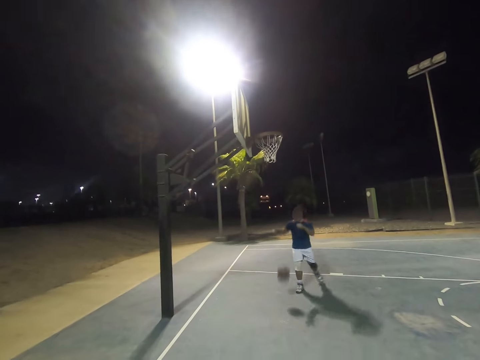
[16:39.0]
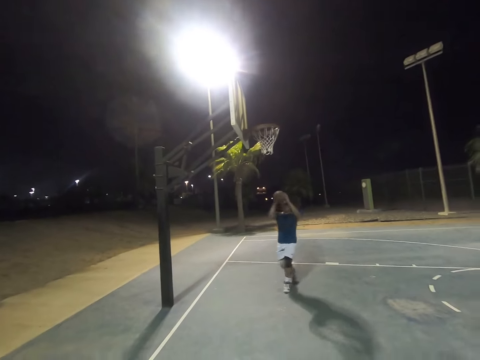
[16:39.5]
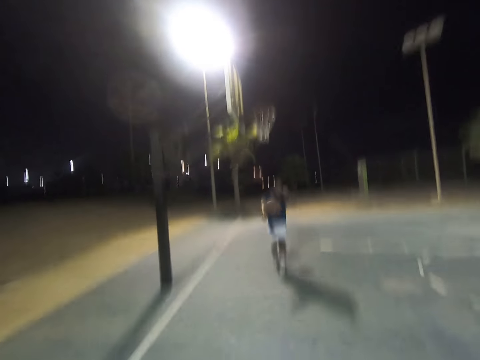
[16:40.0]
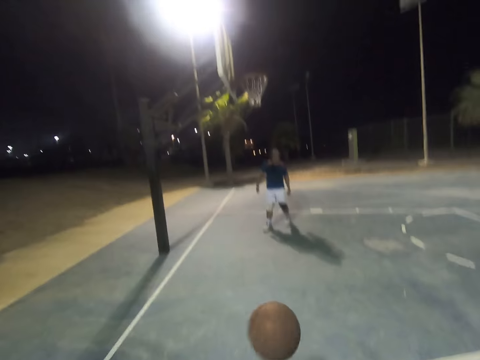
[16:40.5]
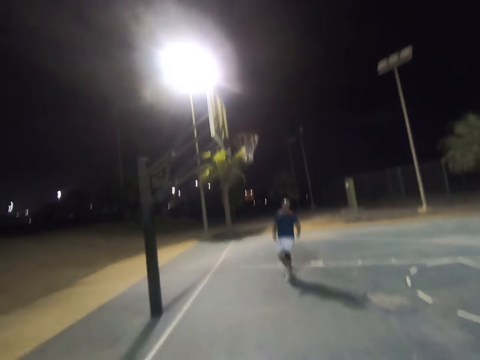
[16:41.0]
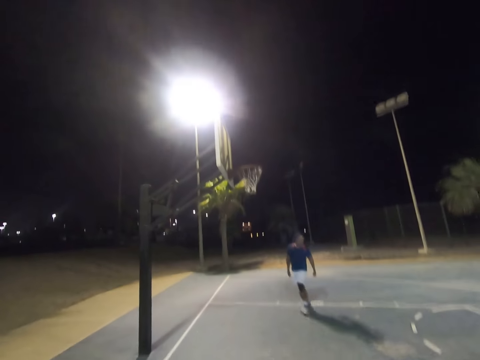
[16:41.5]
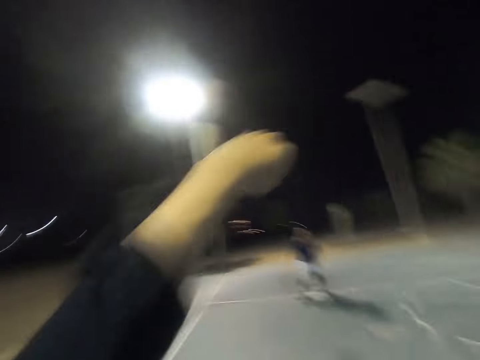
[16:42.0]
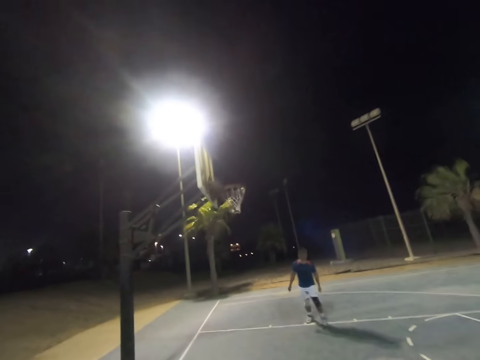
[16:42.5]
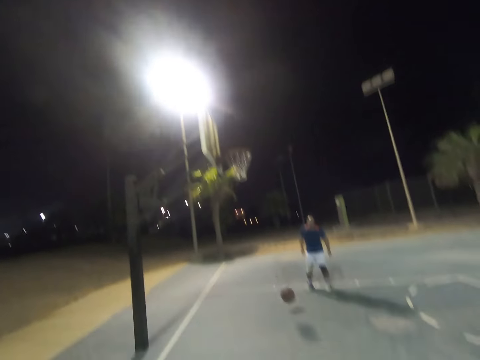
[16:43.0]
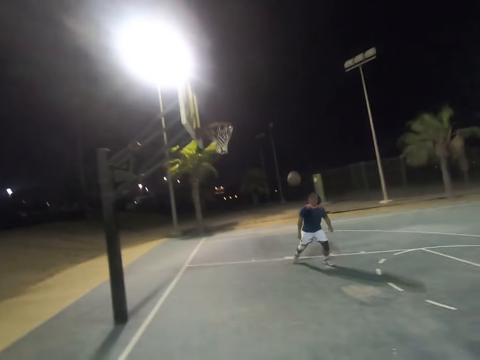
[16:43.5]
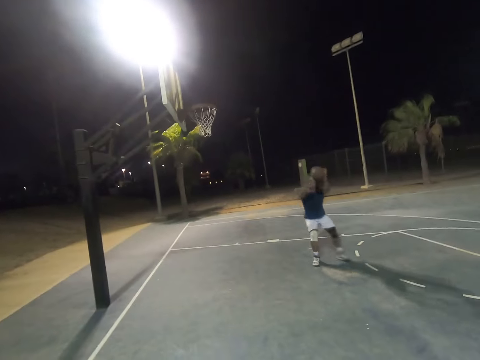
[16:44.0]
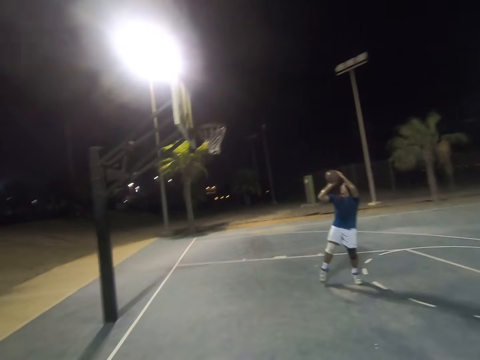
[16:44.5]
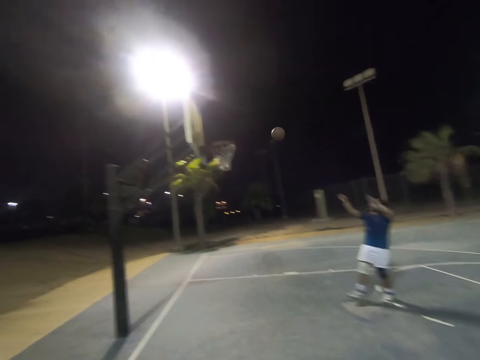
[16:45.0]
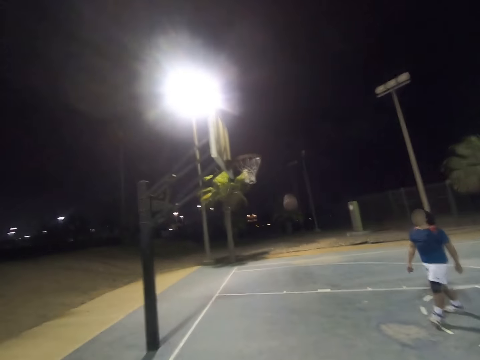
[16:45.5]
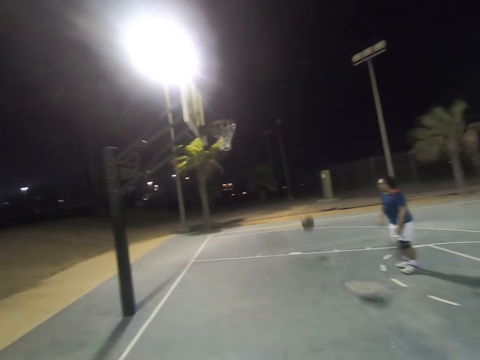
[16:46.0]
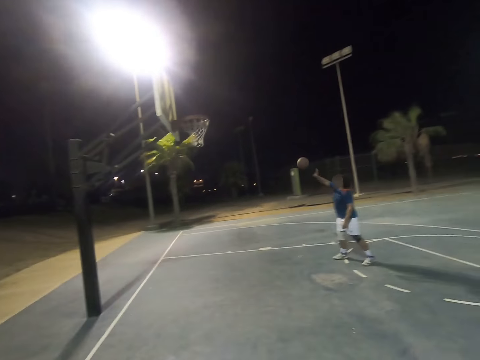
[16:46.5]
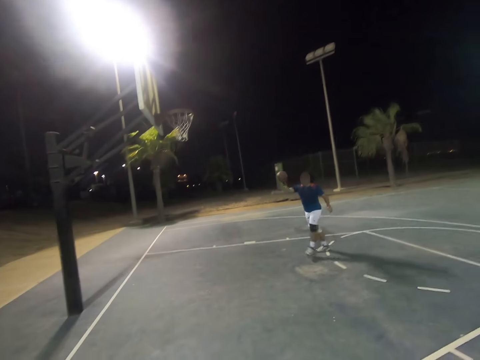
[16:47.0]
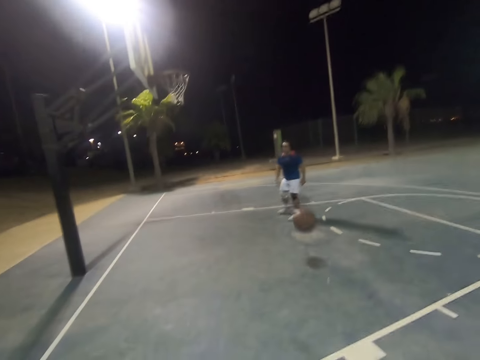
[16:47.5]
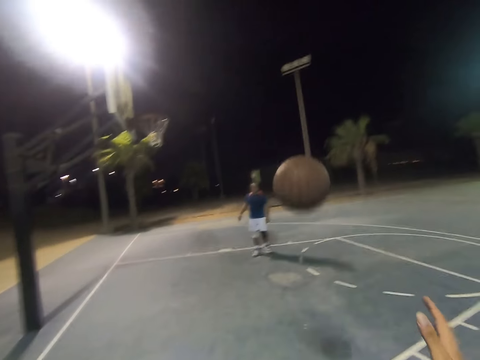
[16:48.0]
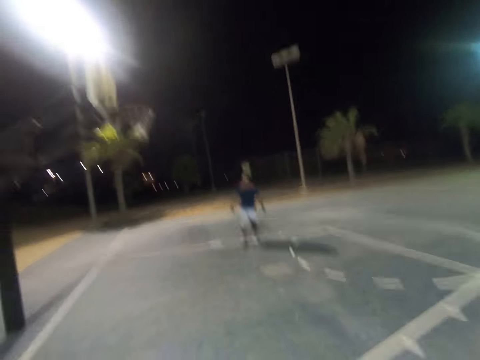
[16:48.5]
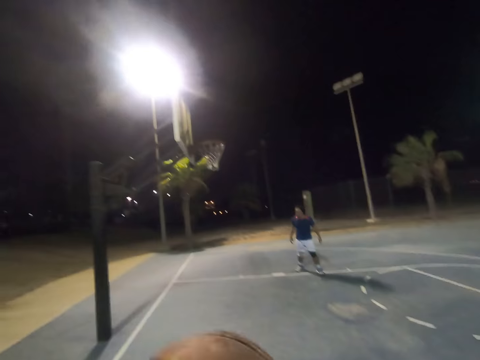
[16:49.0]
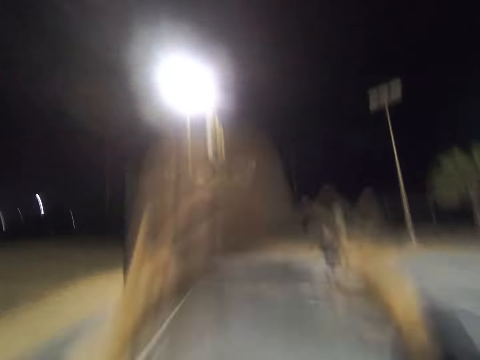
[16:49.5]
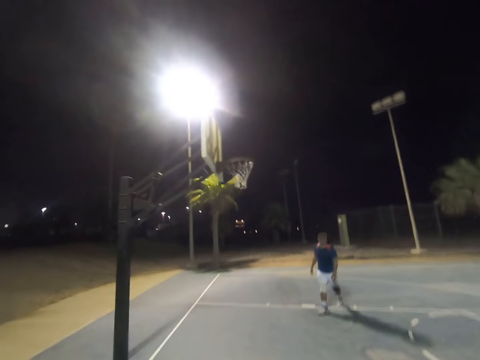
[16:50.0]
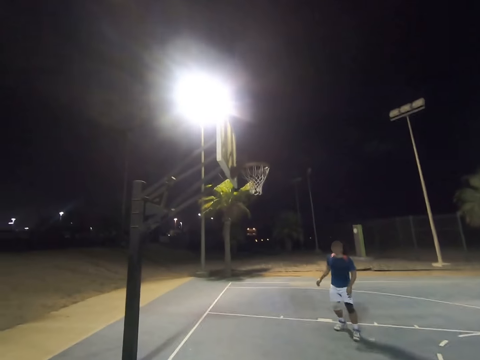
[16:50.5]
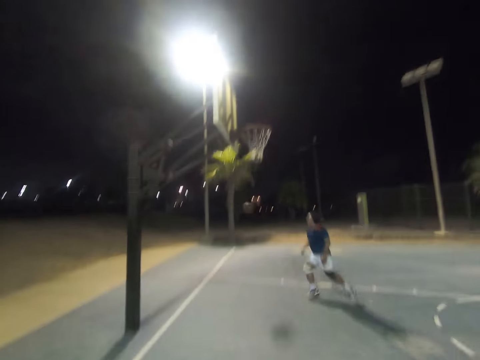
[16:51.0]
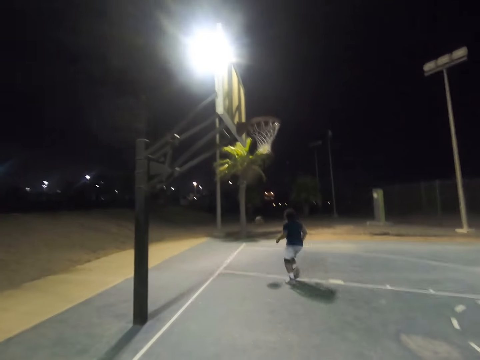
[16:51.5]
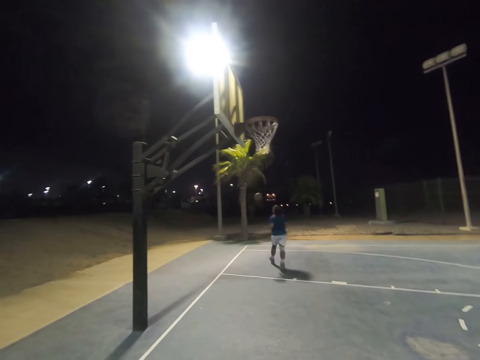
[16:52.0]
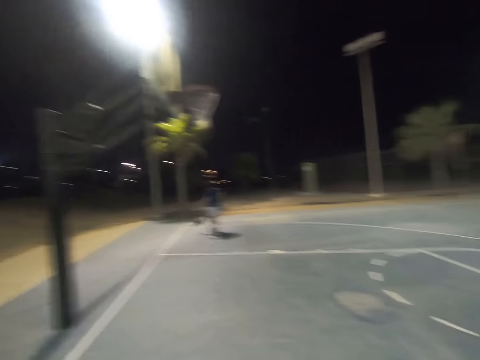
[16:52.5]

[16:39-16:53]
A person throws the ball to the camera wearer. The person catches the ball. The person shoots the ball. The person throws the ball to the camera wearer. The camera wearer shoots the ball.

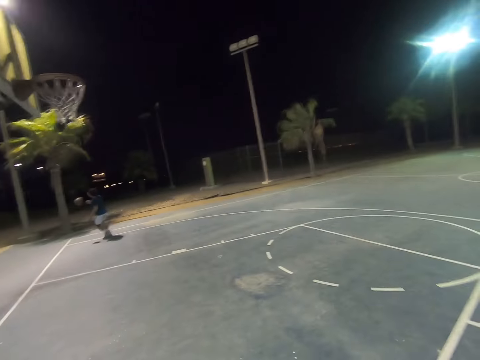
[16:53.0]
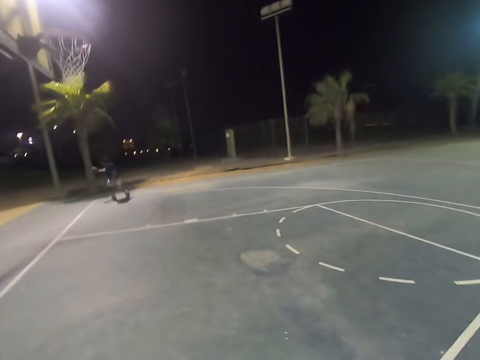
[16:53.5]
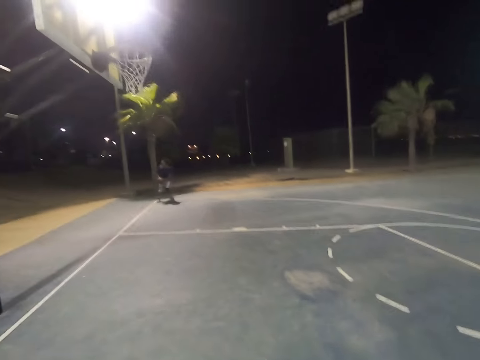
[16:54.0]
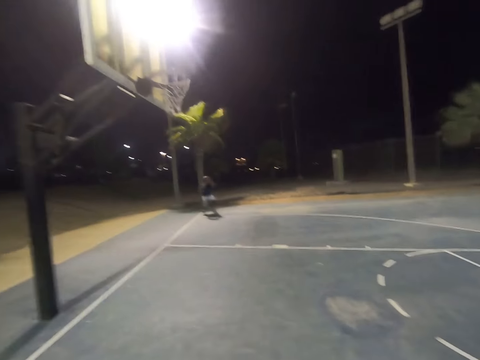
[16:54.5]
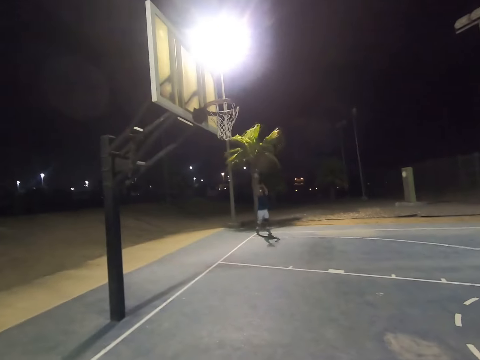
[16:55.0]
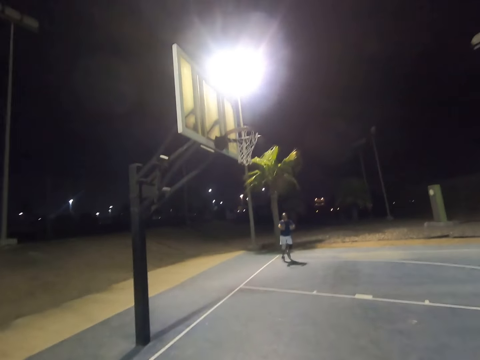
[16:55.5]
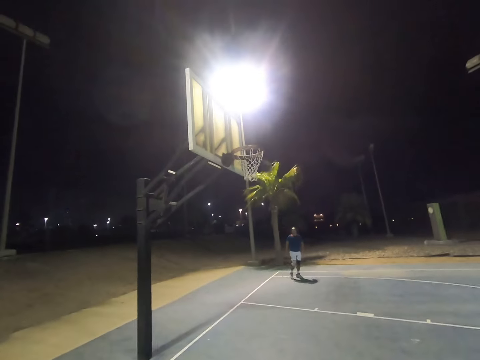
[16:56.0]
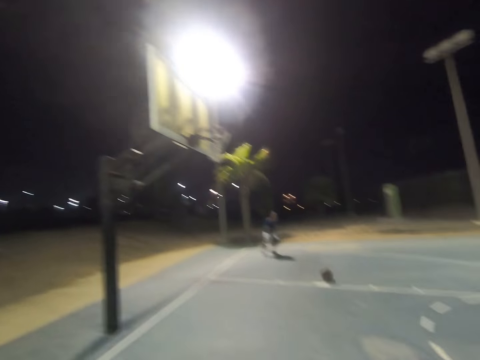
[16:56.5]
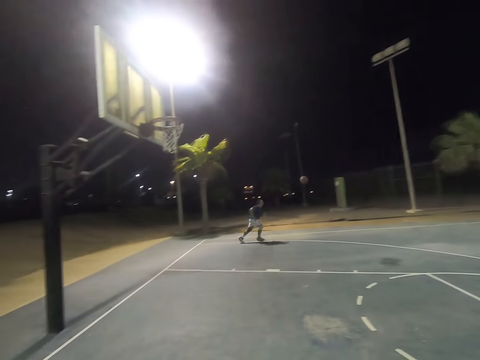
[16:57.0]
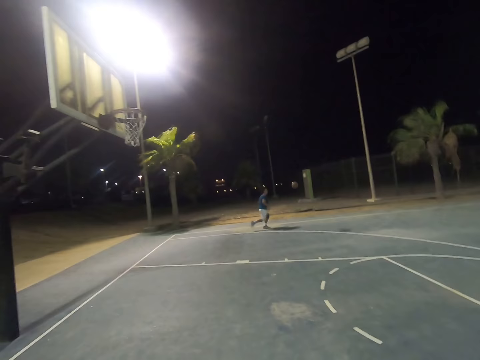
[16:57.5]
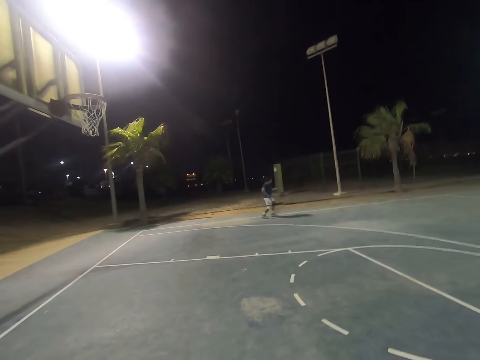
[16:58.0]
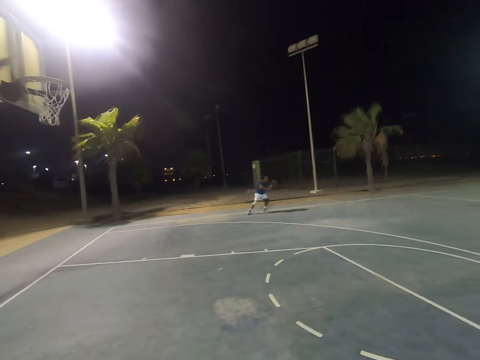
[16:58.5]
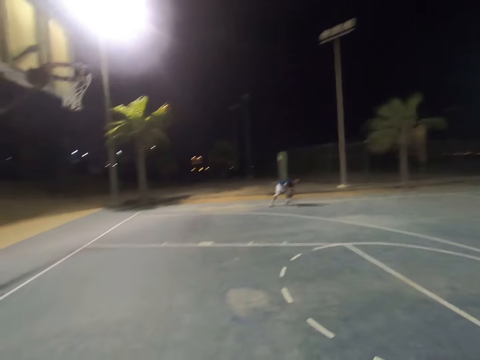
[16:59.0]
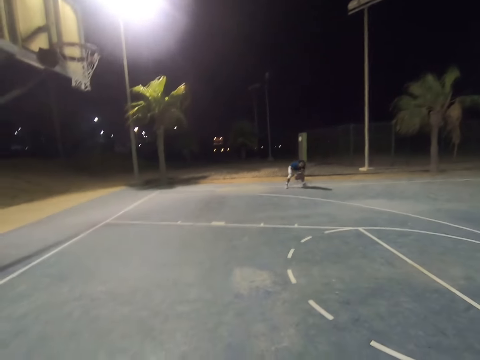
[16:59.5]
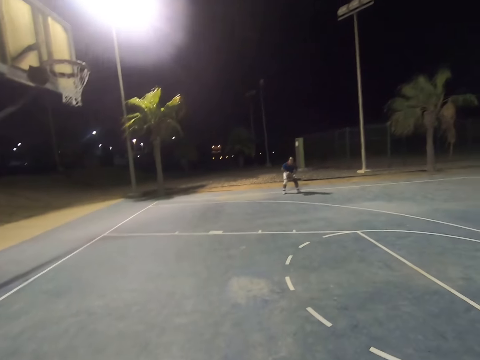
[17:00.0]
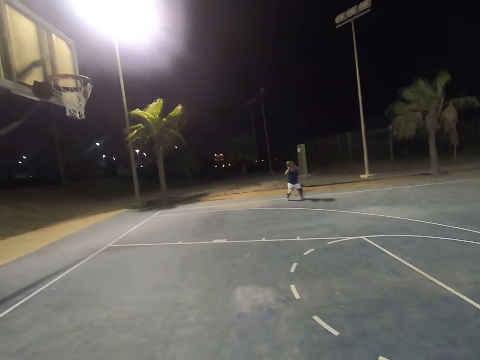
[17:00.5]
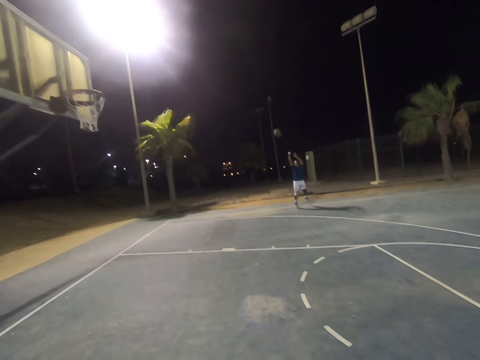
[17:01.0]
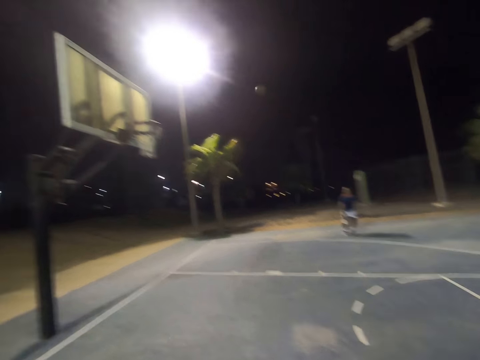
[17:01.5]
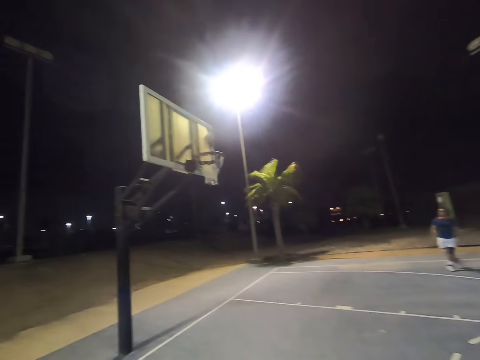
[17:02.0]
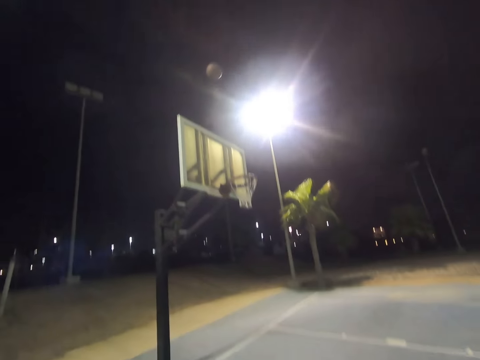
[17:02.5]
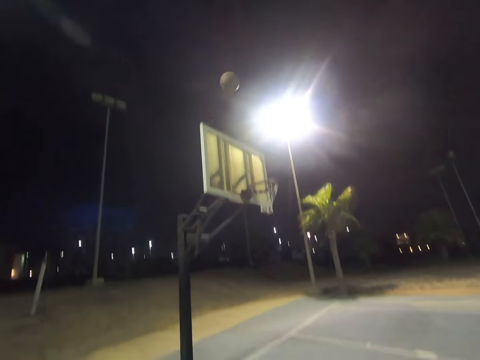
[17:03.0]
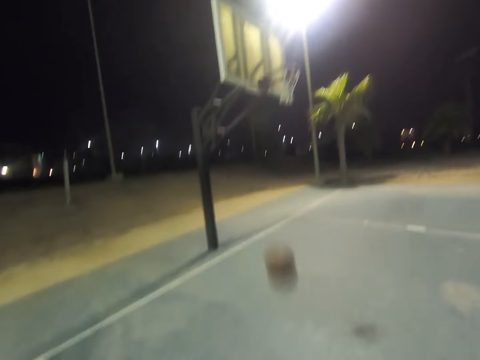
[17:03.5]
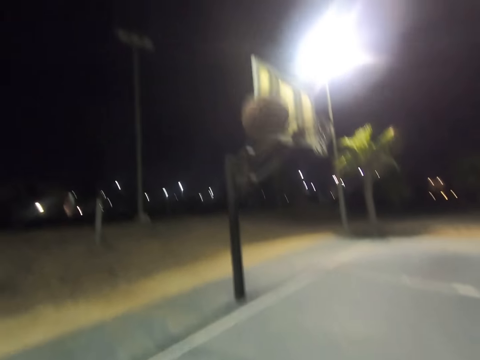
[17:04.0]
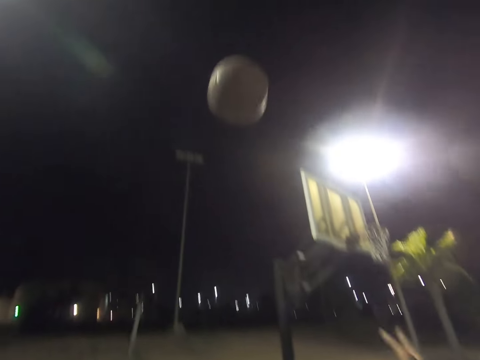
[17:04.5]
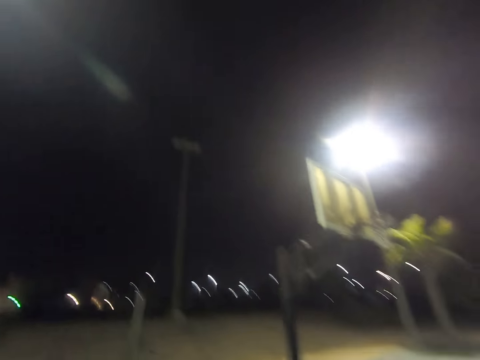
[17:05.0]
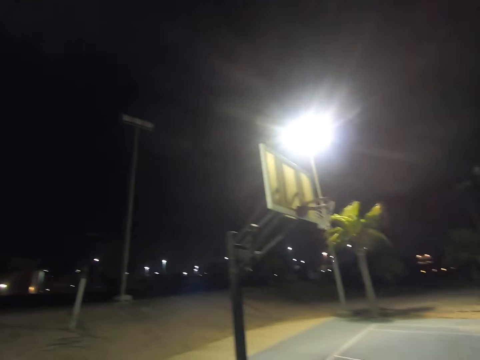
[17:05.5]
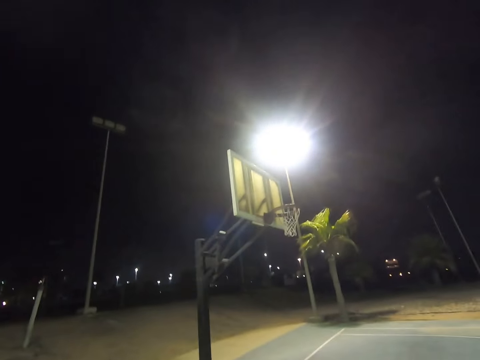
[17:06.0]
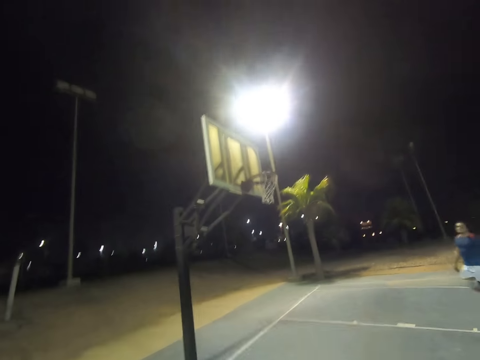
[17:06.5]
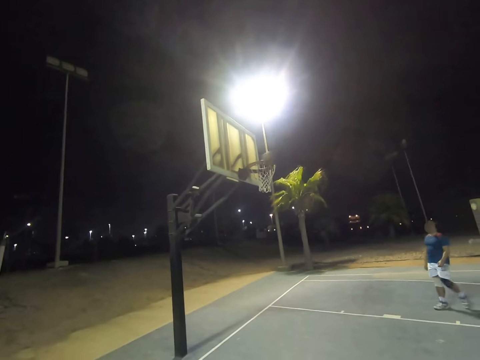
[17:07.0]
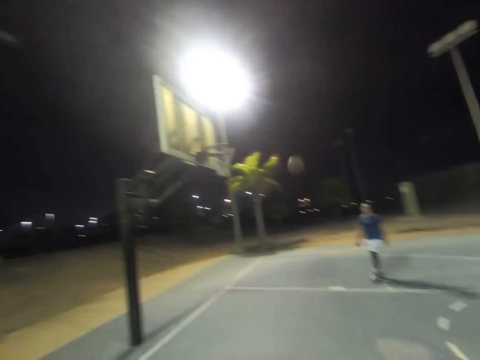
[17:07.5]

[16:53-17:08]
A person shoots the ball. The person shoots the ball again.
